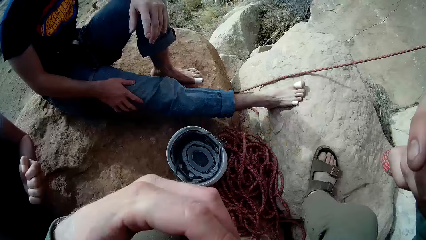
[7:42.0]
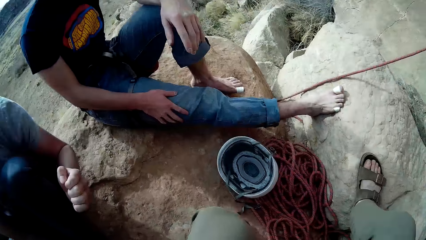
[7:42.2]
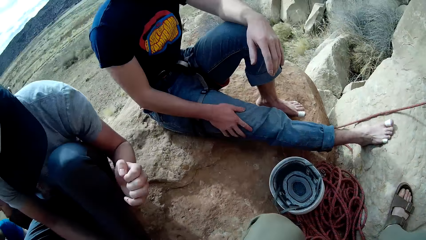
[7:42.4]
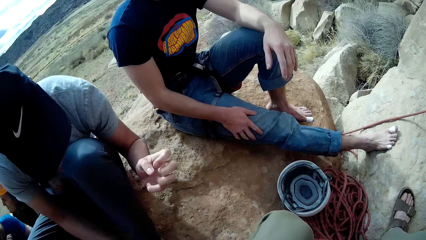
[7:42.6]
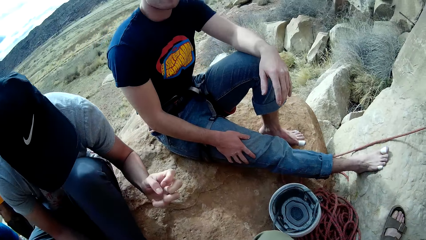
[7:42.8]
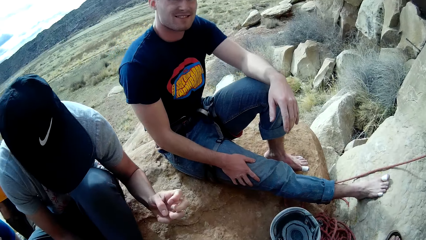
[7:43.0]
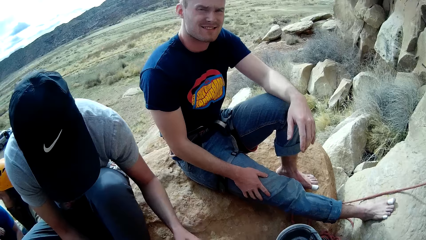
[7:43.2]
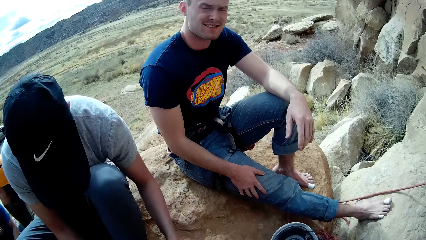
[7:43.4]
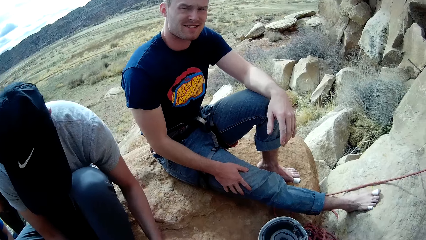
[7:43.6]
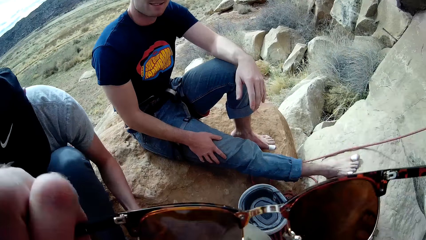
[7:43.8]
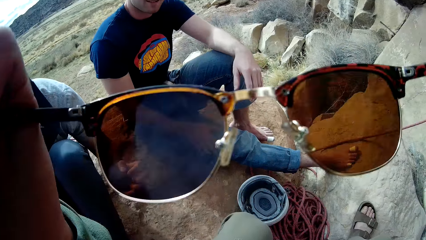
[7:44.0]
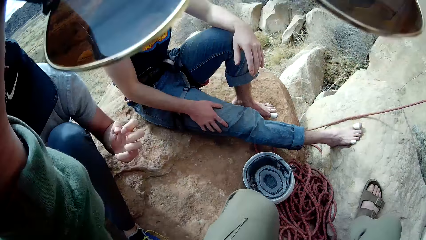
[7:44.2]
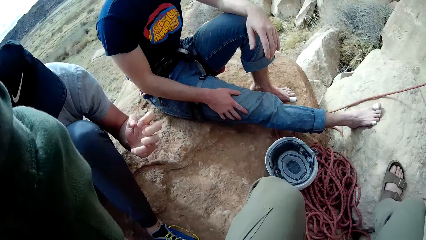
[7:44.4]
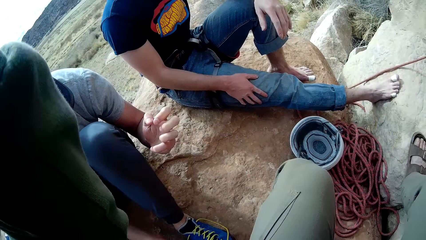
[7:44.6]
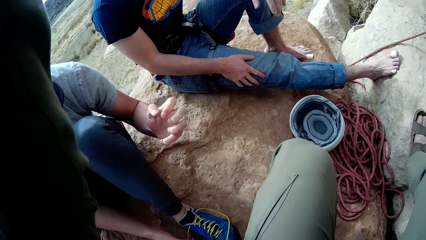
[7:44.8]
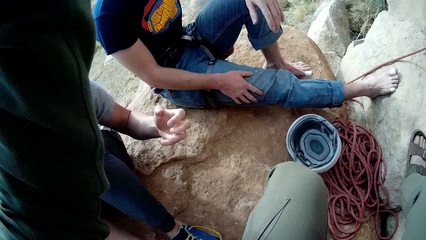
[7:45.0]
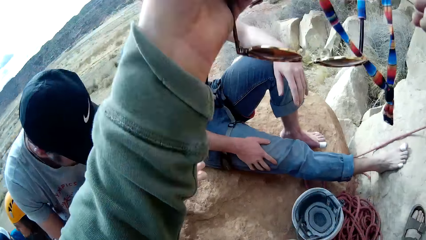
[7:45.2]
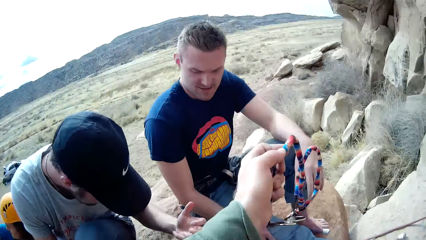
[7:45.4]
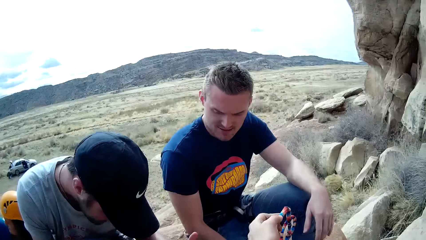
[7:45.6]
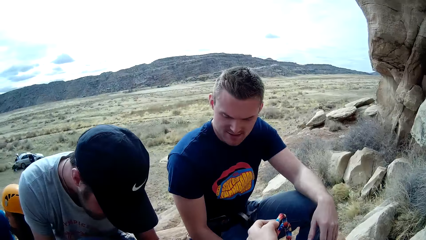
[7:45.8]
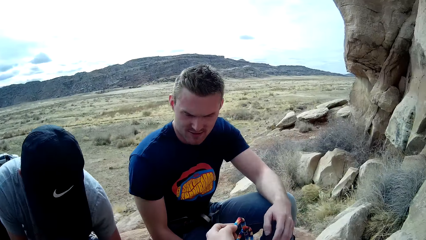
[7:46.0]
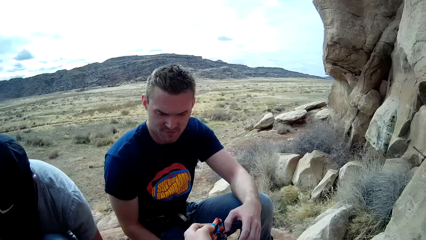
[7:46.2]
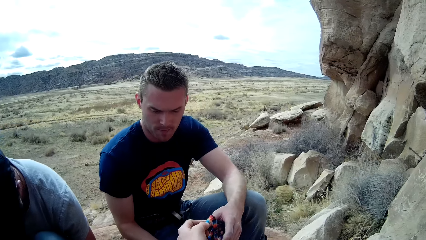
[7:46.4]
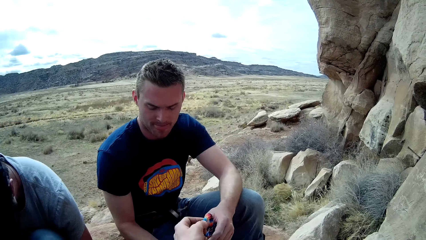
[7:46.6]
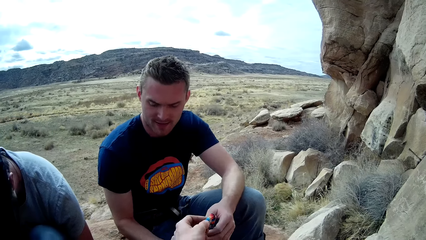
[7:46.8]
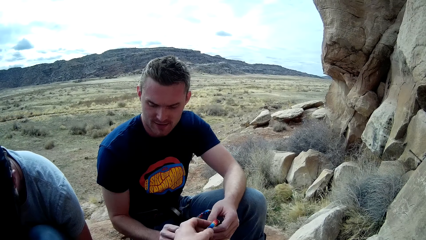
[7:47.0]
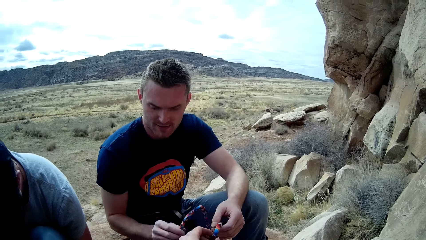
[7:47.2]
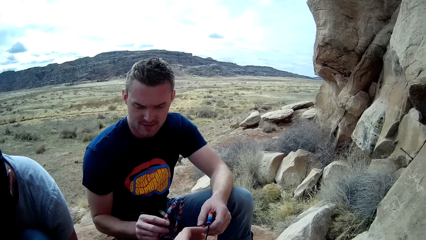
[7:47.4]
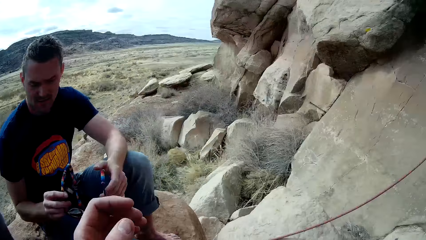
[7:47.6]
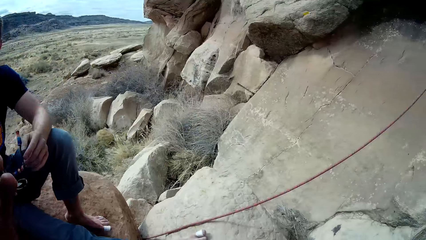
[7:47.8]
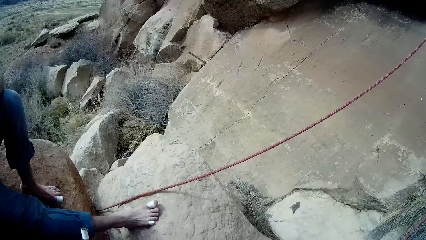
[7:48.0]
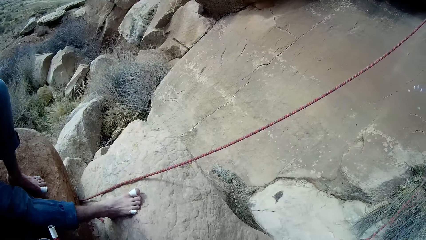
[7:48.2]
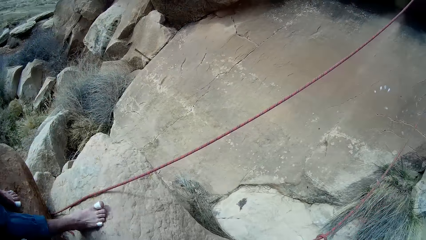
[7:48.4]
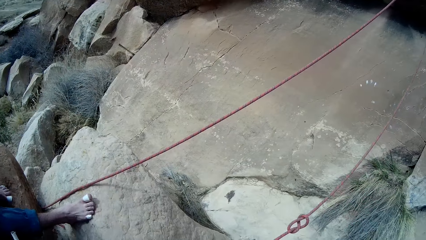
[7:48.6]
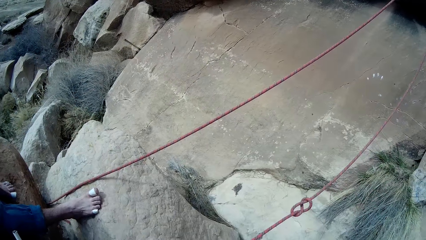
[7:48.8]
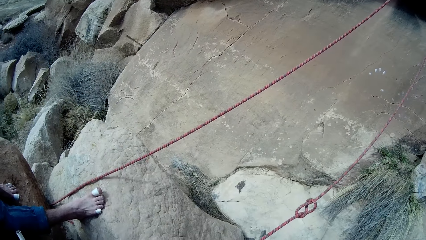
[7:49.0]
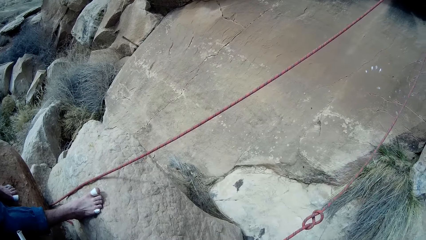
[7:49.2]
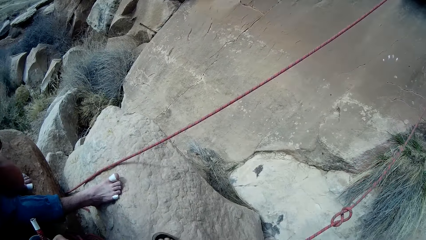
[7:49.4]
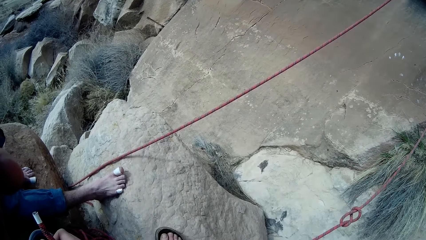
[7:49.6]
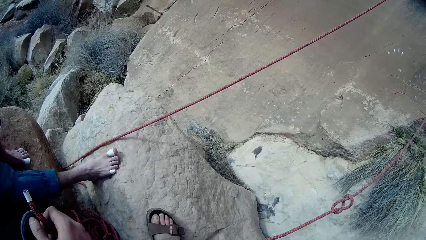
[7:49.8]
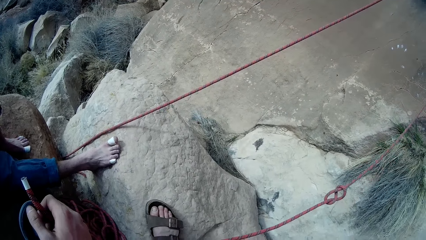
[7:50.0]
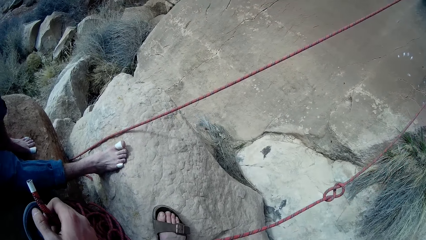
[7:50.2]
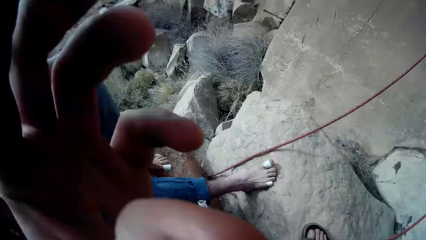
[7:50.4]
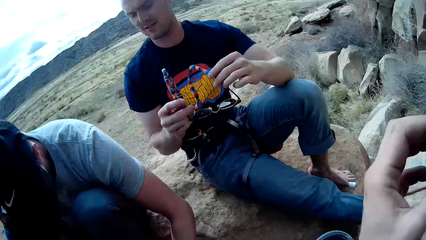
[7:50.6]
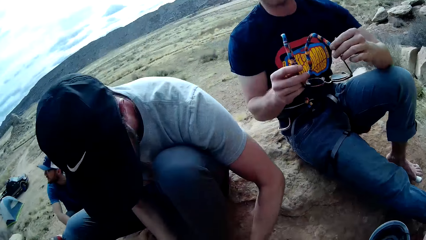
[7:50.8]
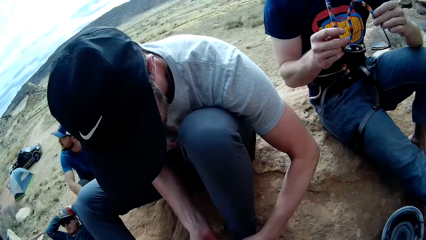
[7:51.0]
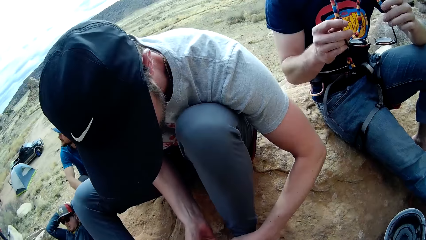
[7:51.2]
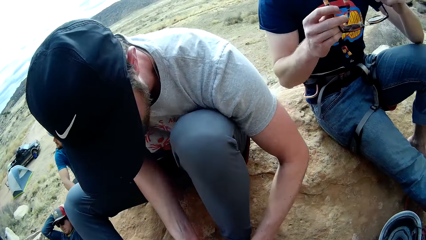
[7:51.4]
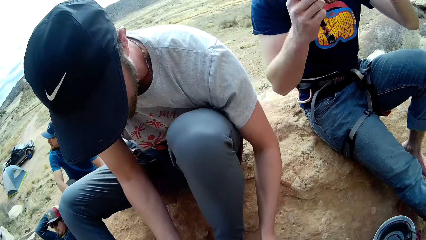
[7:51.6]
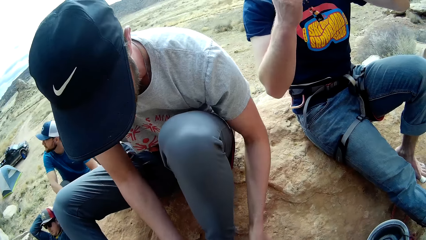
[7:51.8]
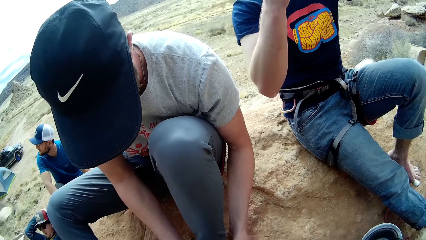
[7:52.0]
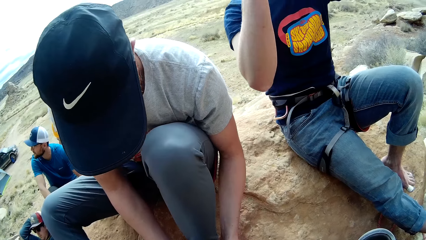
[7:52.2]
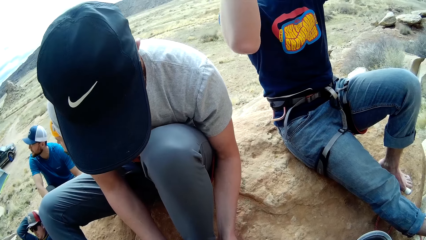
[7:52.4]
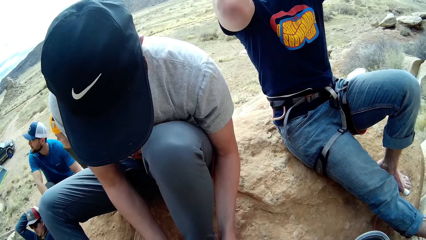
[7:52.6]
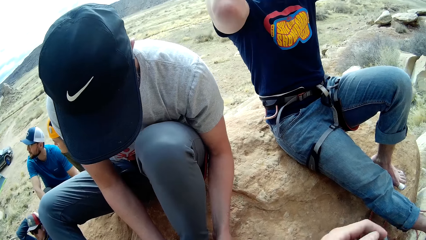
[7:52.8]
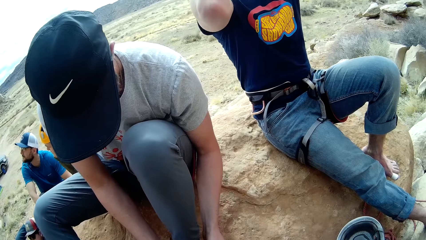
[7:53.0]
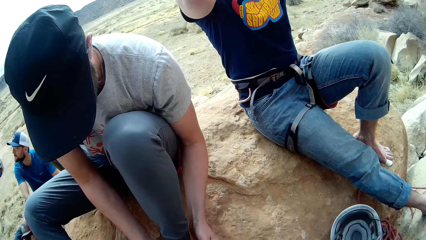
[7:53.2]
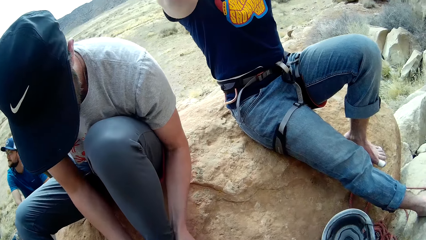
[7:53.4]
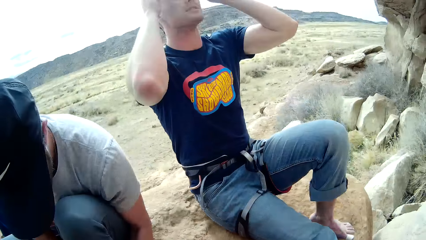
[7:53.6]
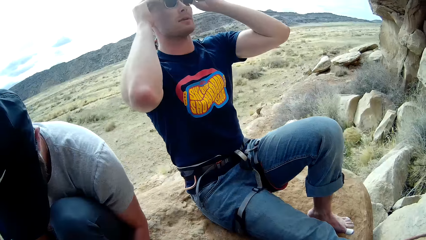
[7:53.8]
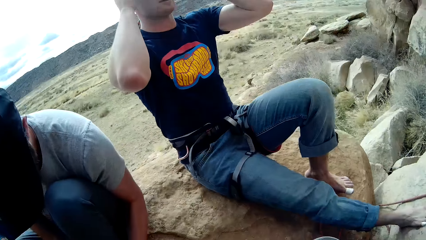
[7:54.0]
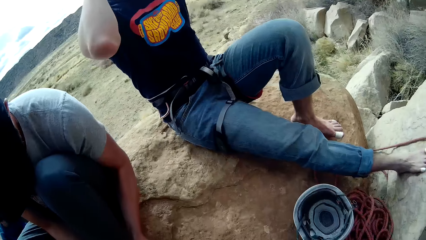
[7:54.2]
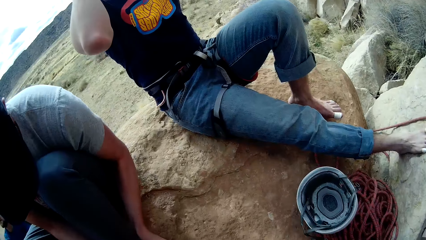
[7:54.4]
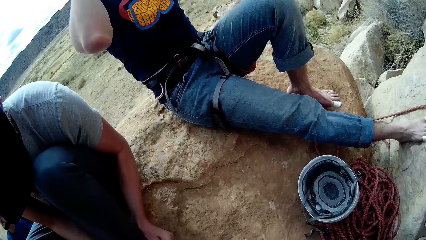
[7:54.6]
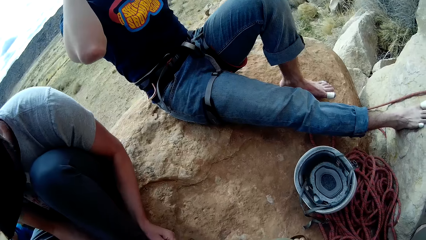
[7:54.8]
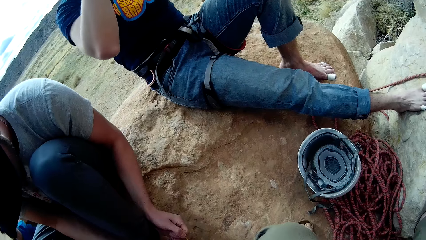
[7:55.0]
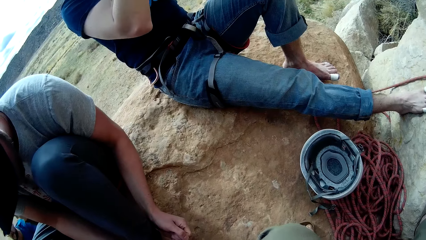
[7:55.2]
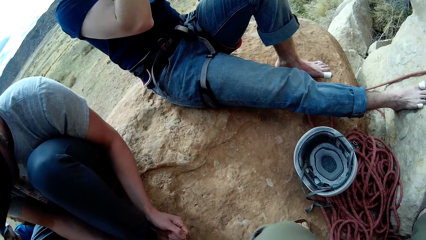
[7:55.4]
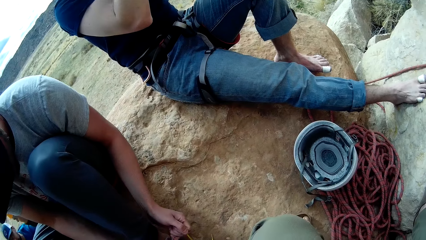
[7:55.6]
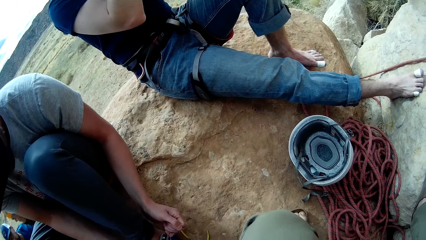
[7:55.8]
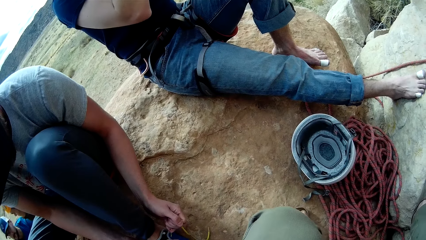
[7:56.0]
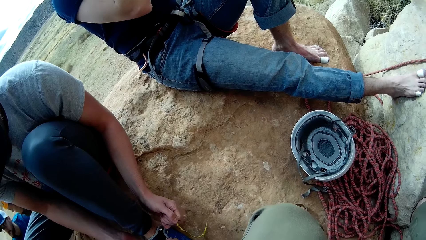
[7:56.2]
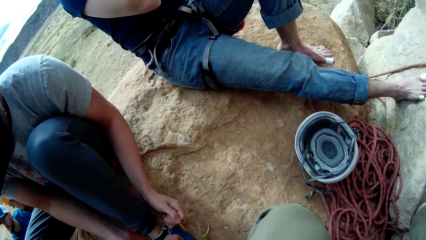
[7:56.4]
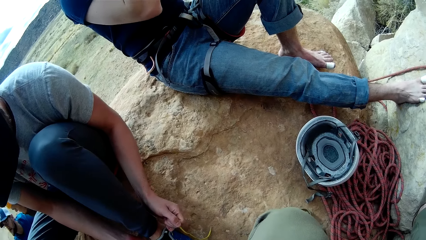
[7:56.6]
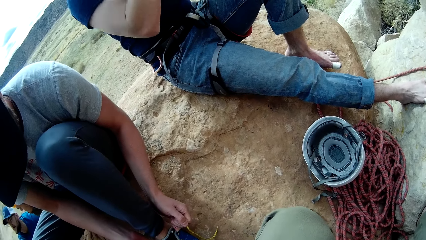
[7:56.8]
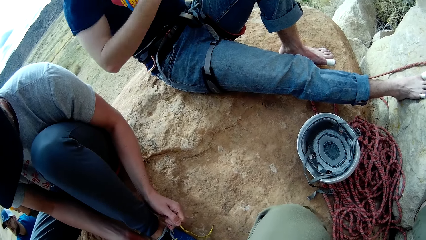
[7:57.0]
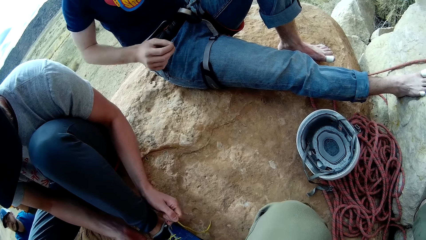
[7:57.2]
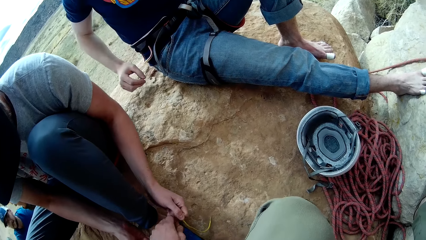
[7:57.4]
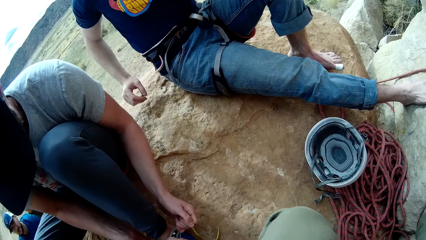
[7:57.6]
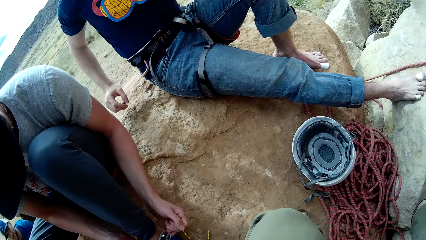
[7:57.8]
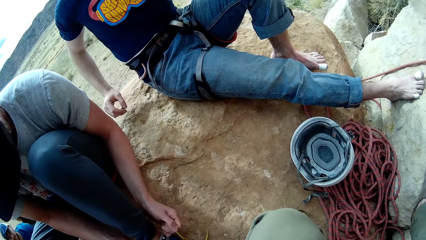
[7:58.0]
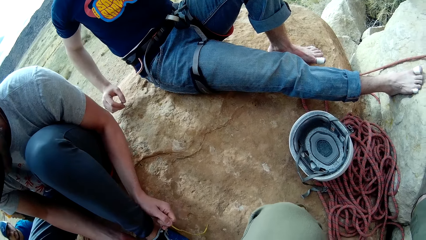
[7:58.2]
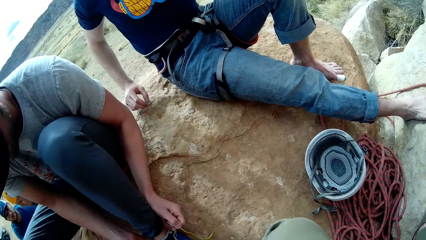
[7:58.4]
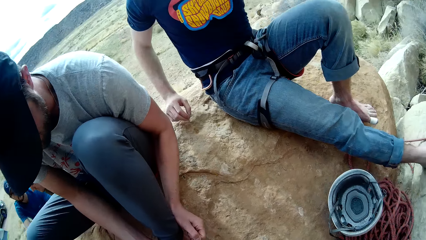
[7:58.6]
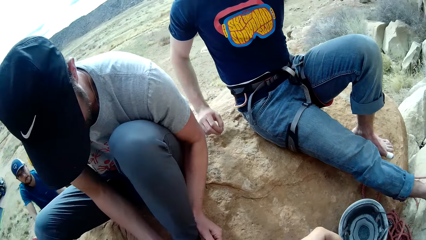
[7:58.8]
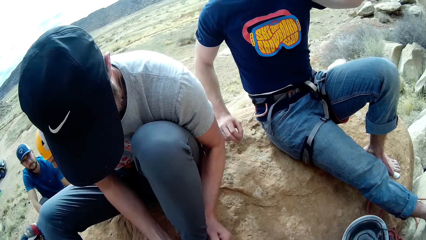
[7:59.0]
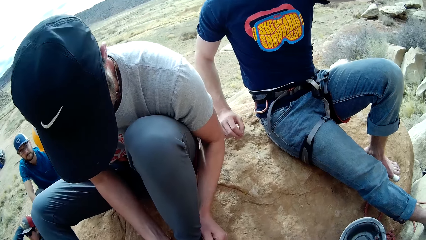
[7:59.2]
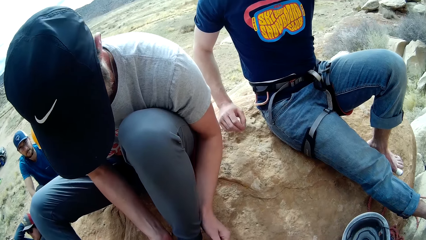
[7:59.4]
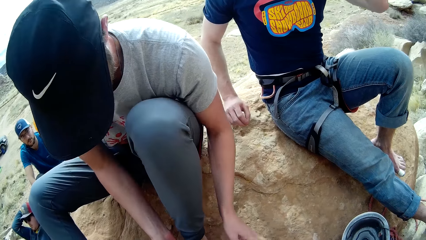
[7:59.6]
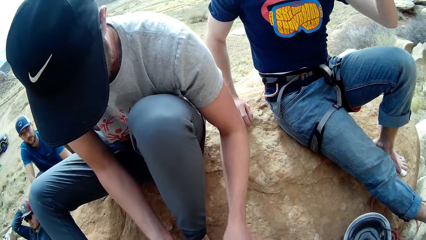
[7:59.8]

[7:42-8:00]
The camera wearer moves hands. A man lowers a hand. The camera wearer takes off a pair of glasses or sunglasses from his neck with both hands. He holds the sunglasses and lifts hands. The man moves his hand. The camera wearer passes the glasses to another man with his left hand. The other man takes the sunglasses and holds the sunglasses with the other hand. The camera wearer moves a hand. He holds the rope. He moves a hand. The other man puts on the pair of glasses with both hands. The camera wearer moves a hand. The first man ties a shoe. The other man lowers a hand. The camera wearer touches the shoe lace.
